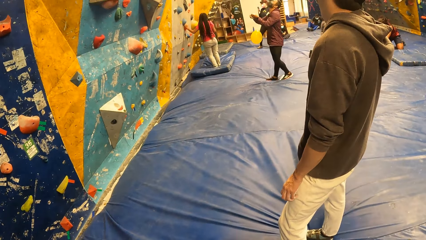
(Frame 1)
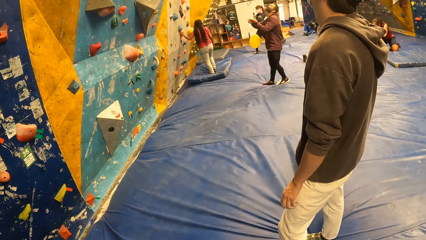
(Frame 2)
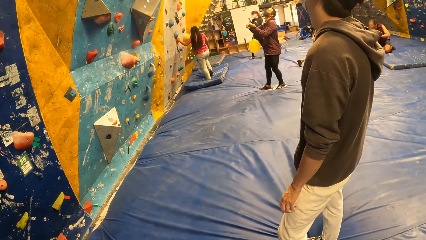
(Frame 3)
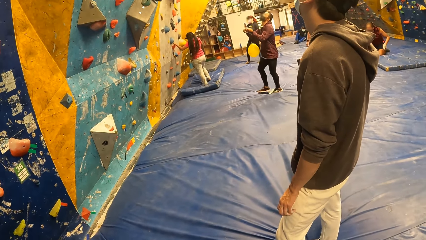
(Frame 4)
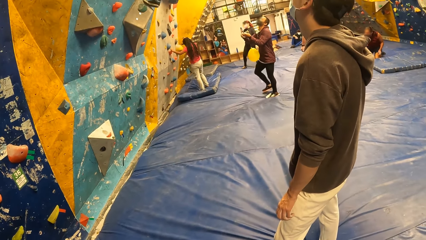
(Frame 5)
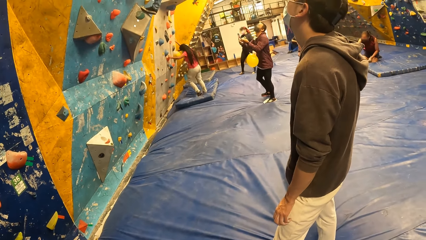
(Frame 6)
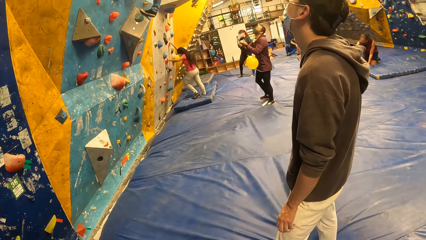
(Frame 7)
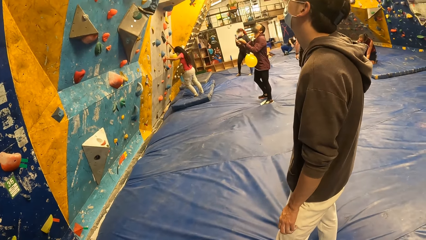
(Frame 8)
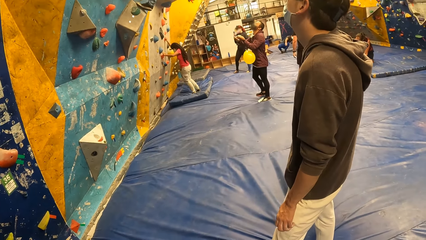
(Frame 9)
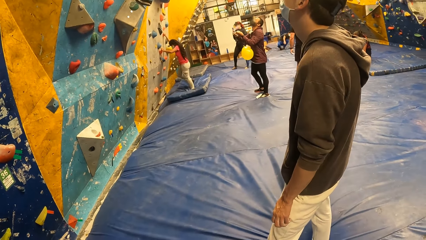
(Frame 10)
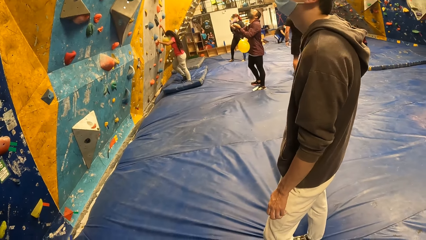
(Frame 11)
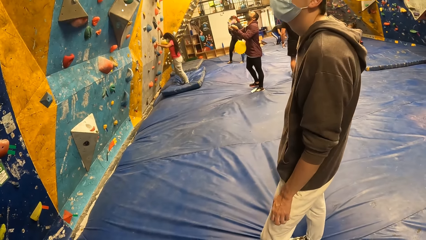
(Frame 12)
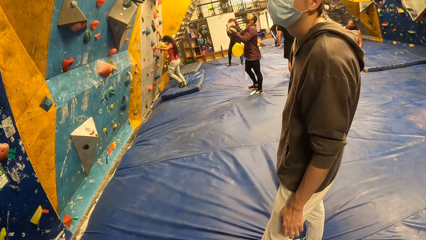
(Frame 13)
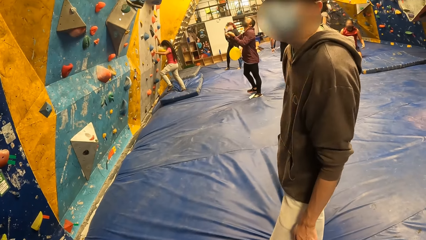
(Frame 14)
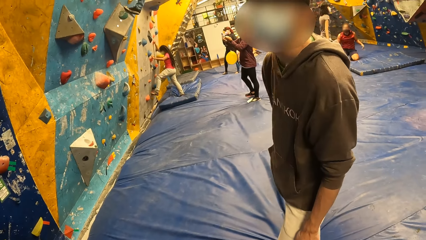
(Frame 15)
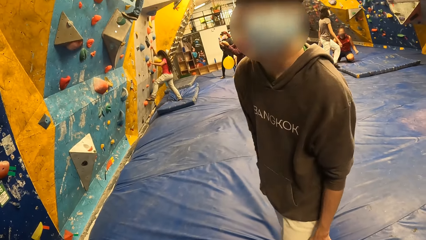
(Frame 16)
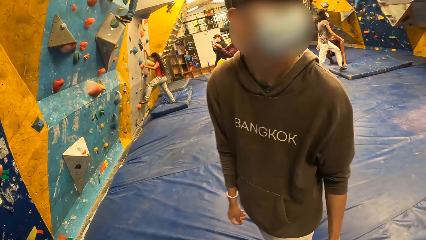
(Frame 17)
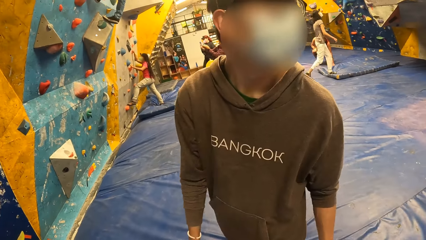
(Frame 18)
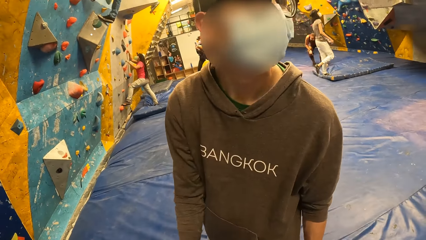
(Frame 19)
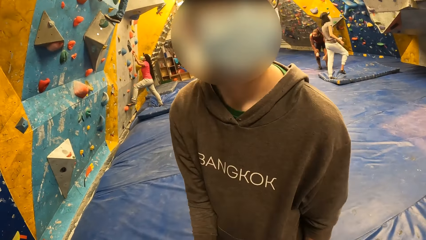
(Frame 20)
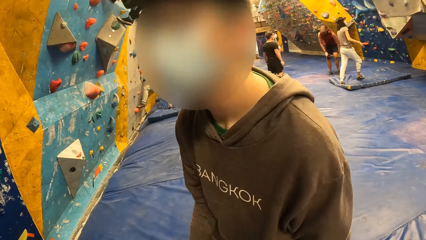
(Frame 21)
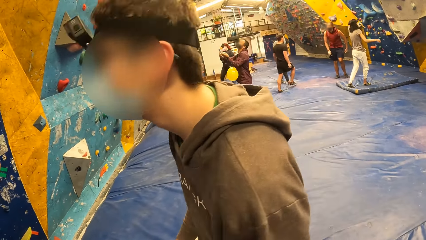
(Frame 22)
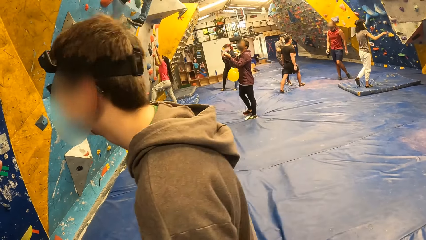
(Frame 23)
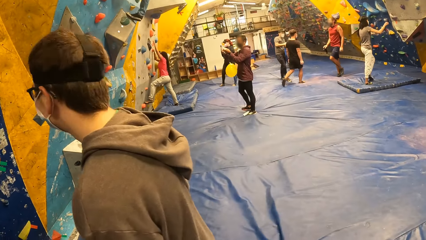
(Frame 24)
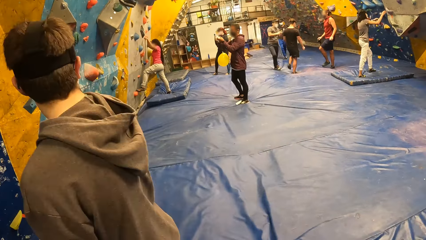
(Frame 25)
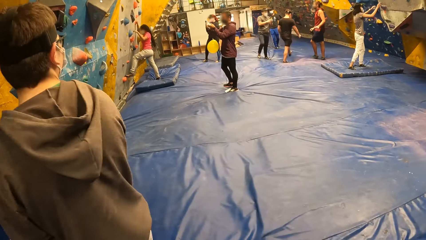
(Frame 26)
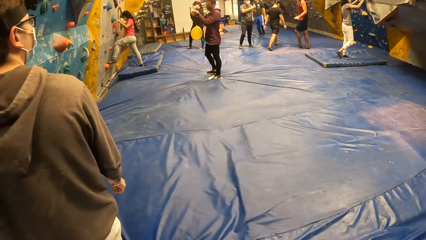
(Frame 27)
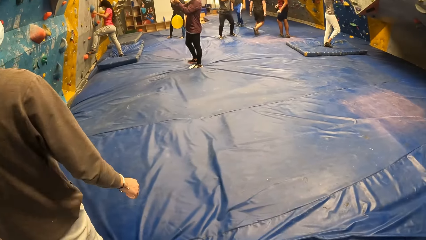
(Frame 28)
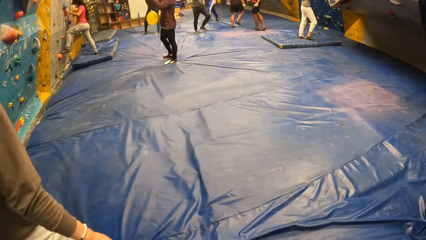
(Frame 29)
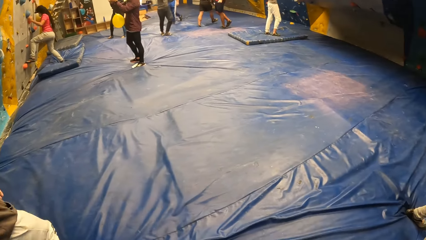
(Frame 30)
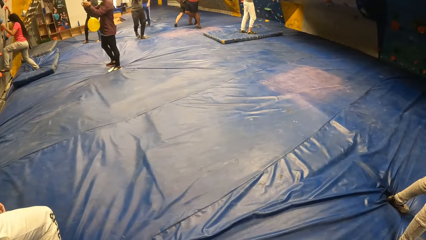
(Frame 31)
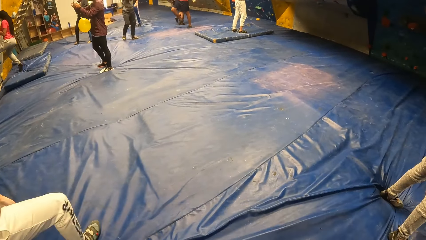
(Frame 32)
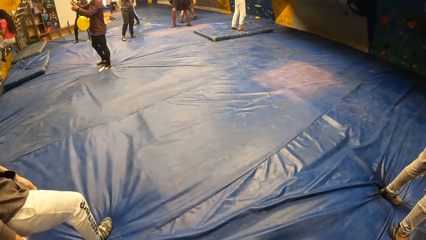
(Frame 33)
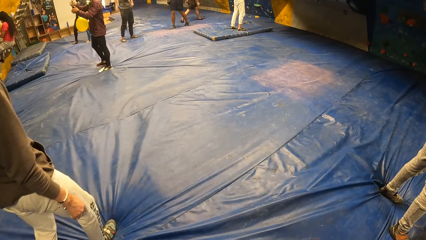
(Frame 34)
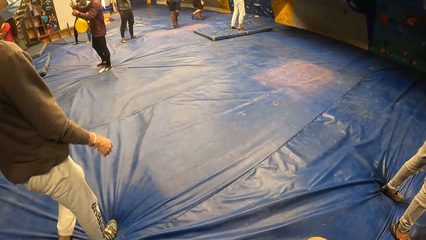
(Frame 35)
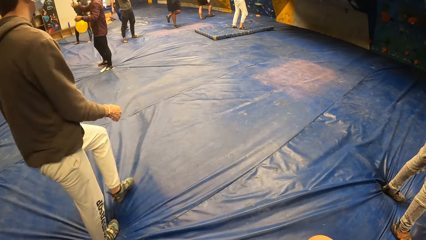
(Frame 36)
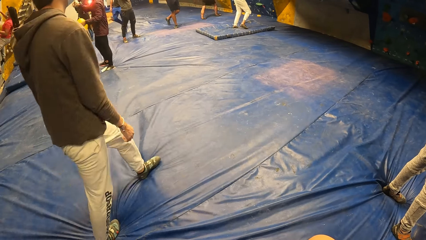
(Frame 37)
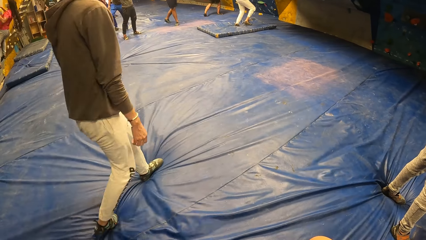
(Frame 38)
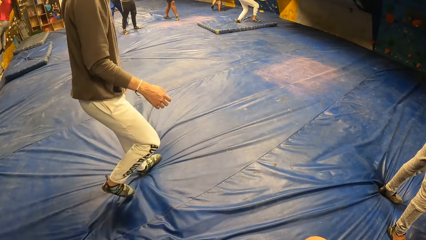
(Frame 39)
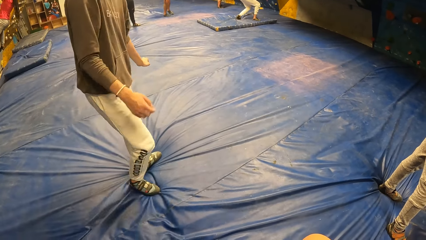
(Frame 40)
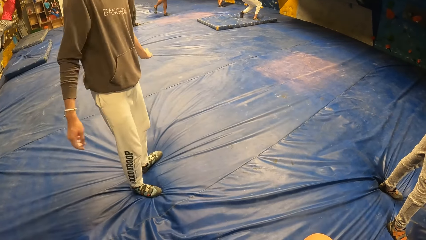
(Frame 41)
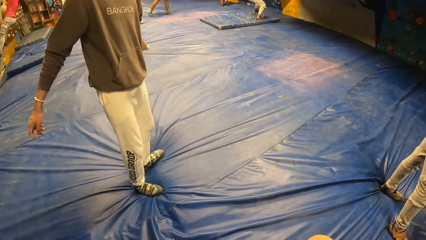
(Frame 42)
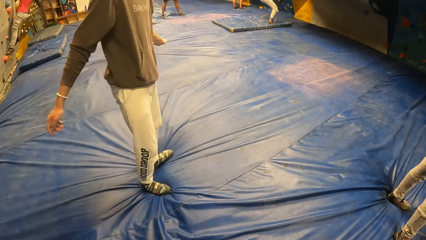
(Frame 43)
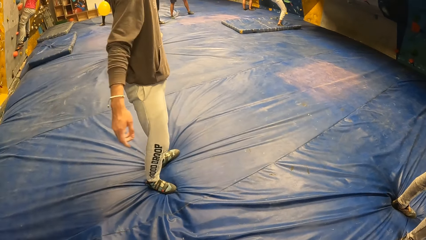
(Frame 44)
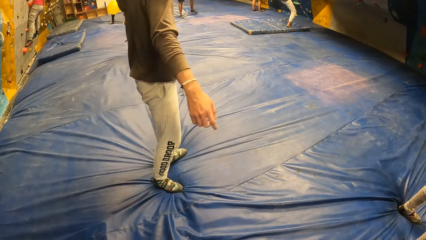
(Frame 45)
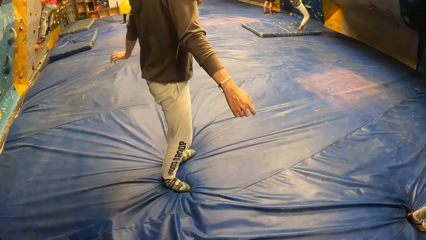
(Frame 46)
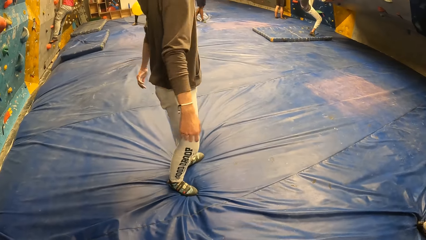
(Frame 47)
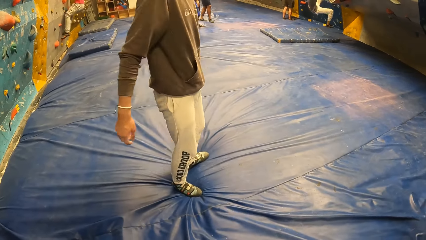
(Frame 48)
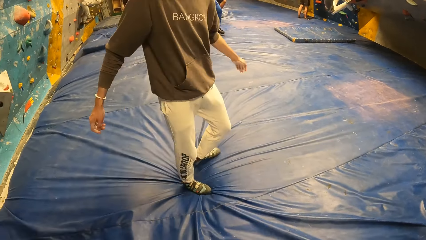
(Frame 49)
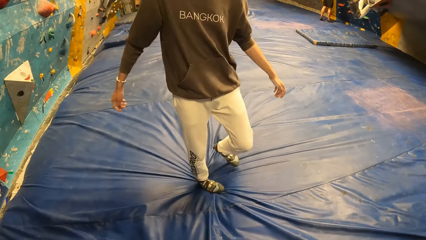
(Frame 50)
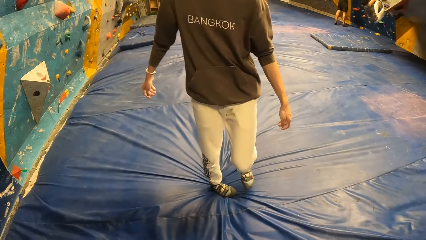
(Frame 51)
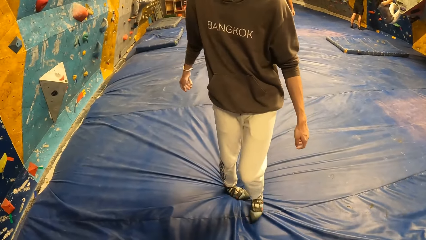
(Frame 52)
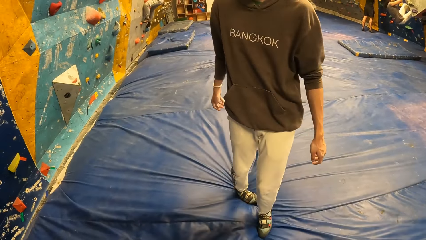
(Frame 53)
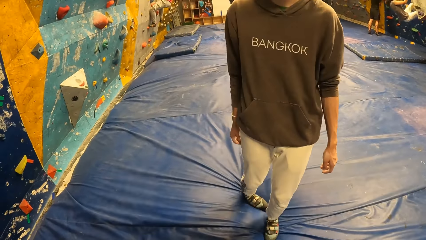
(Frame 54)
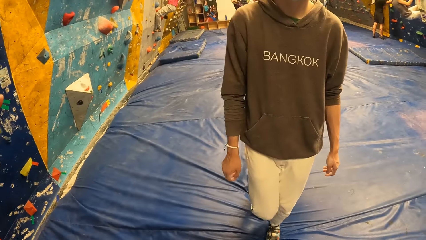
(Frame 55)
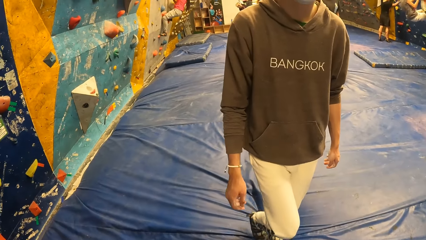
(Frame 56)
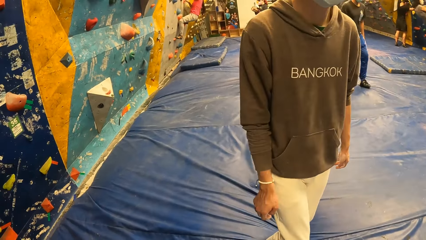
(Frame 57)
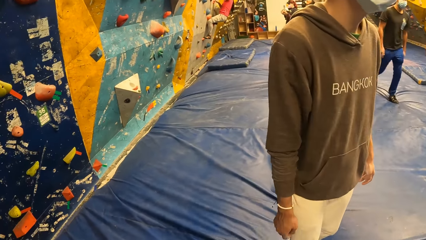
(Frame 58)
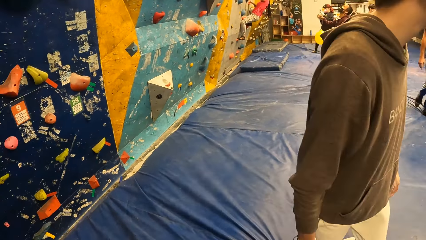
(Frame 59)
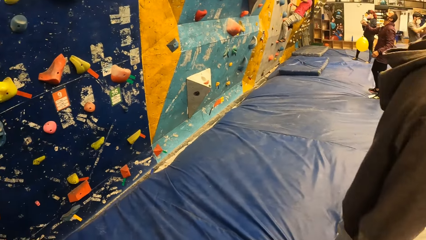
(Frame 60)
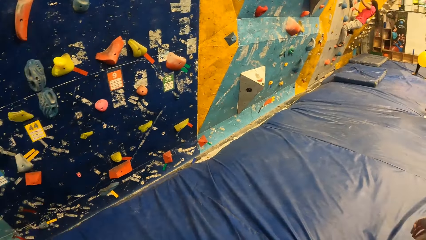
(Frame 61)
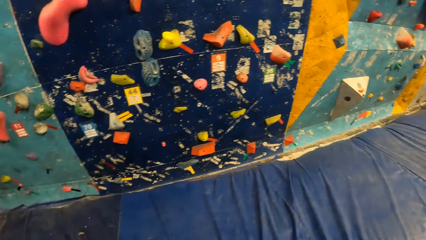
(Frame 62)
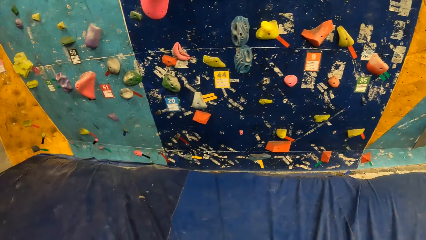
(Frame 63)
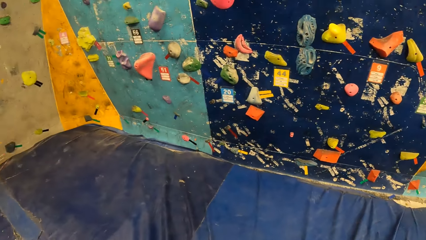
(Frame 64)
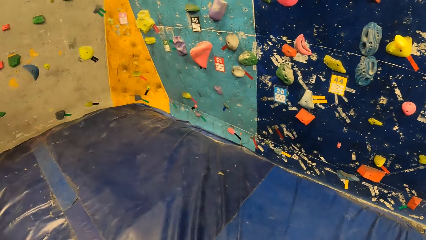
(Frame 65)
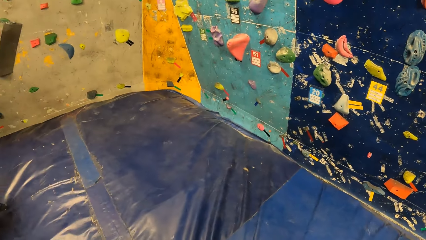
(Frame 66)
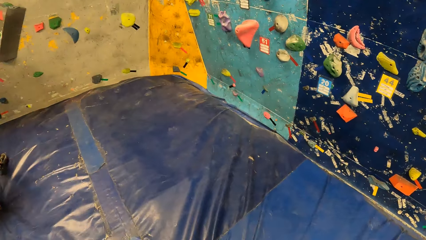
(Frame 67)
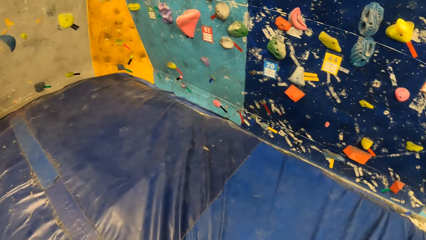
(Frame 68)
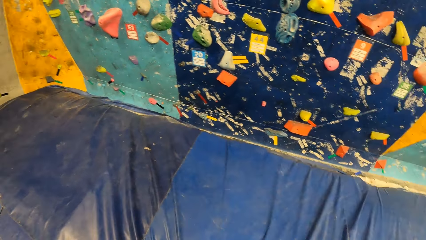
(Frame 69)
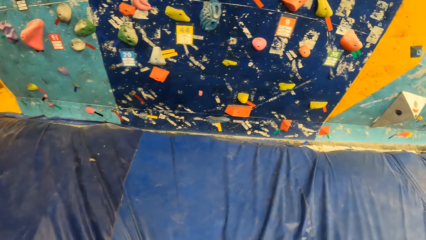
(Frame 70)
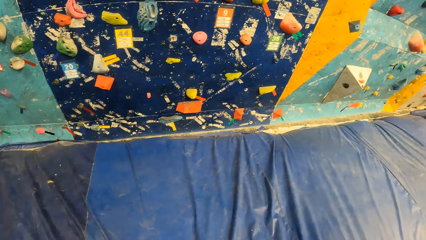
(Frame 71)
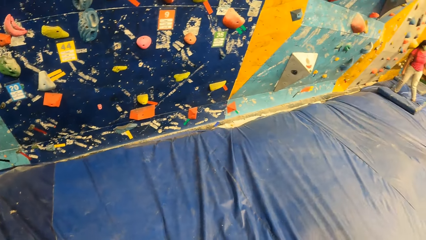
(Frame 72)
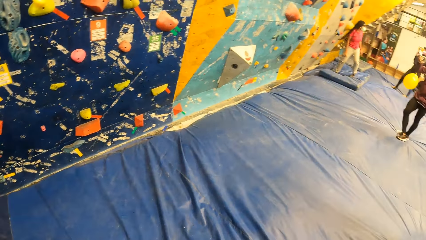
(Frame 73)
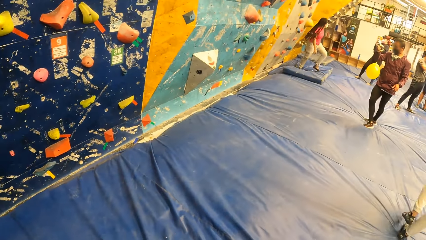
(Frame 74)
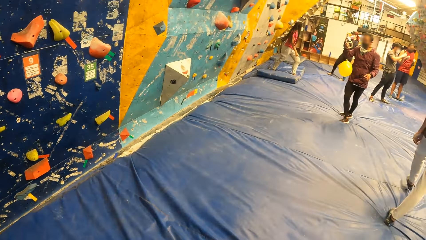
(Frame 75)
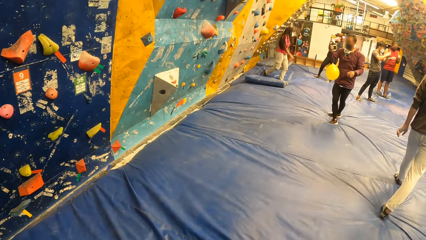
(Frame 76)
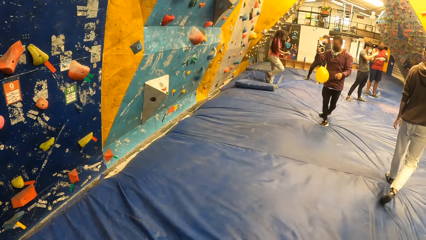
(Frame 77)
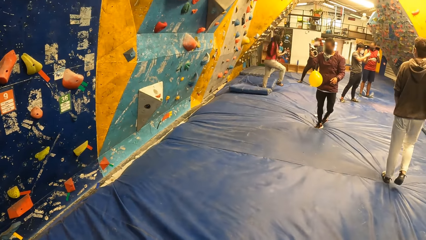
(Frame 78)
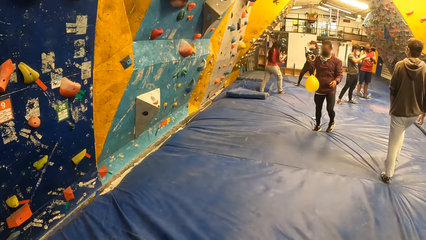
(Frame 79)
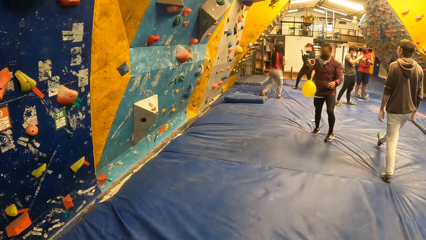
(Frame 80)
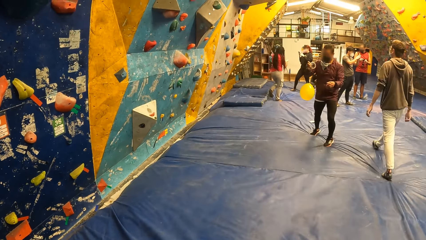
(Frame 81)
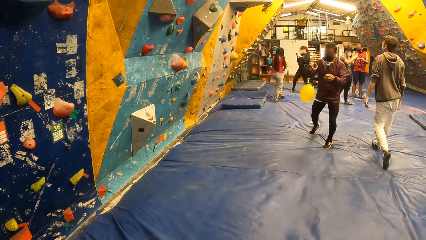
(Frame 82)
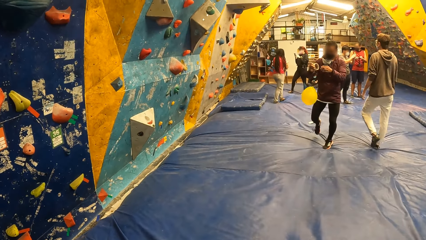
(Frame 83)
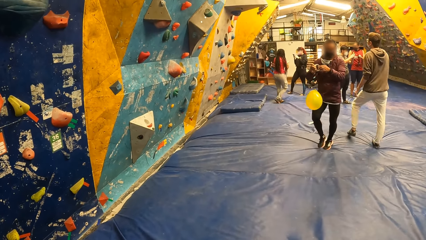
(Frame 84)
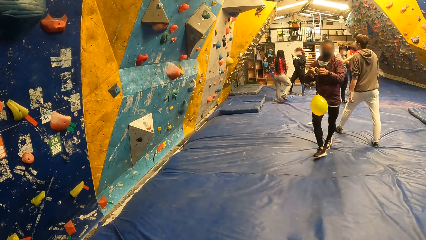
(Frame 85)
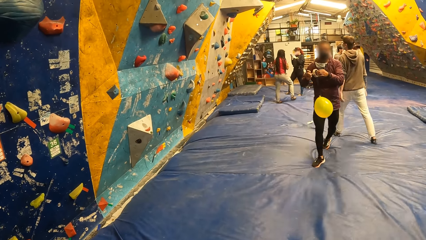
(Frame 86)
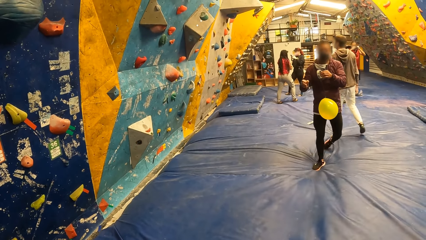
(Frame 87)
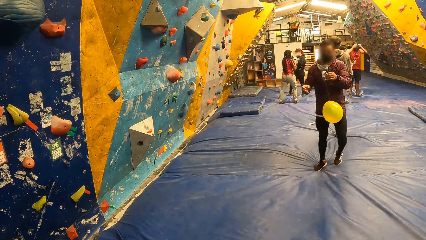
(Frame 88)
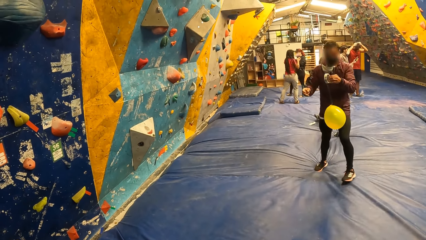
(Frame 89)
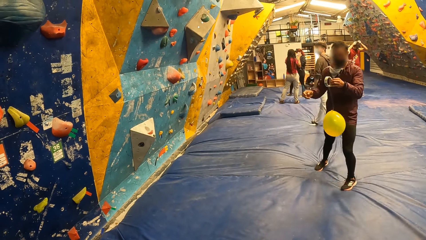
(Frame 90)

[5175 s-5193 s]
The camera wearer looks at a man. The man walks away. The camera wearer looks around. They look at another man.
